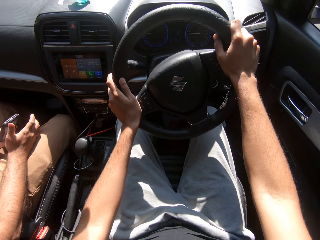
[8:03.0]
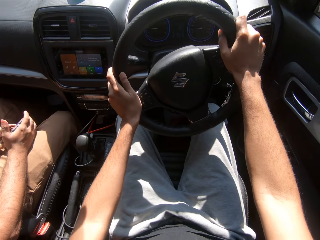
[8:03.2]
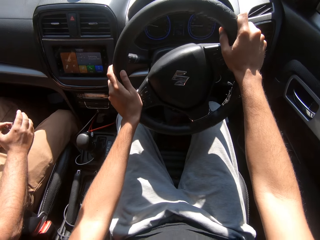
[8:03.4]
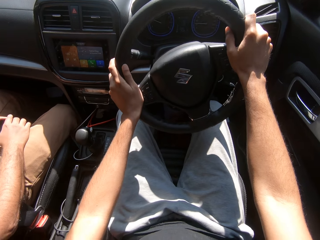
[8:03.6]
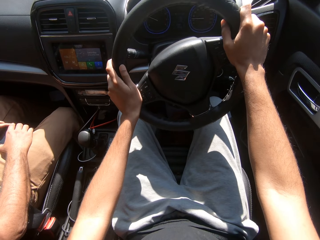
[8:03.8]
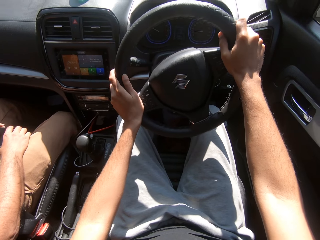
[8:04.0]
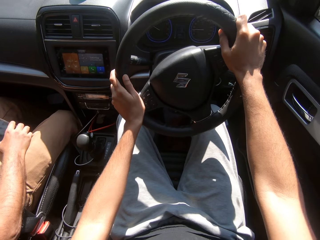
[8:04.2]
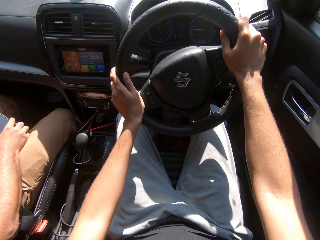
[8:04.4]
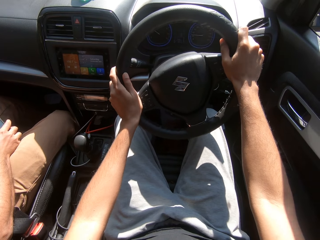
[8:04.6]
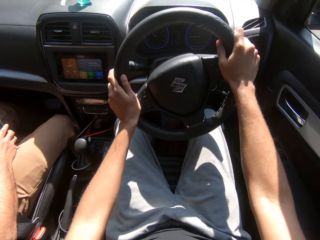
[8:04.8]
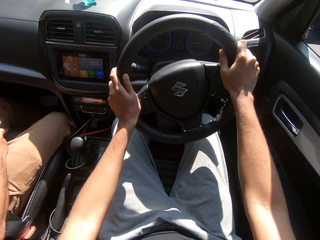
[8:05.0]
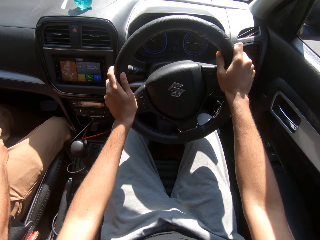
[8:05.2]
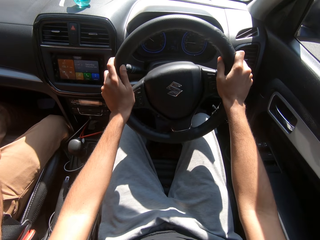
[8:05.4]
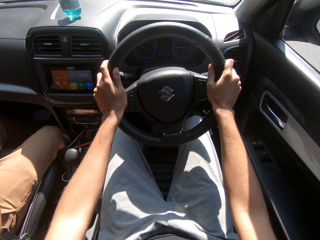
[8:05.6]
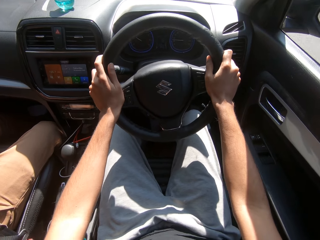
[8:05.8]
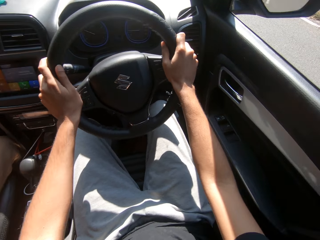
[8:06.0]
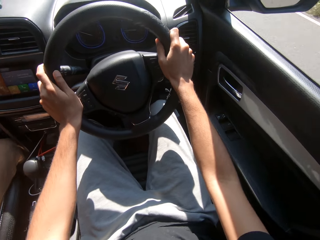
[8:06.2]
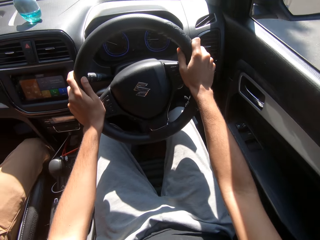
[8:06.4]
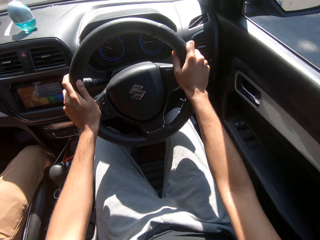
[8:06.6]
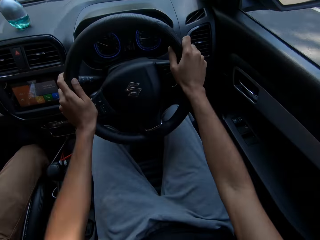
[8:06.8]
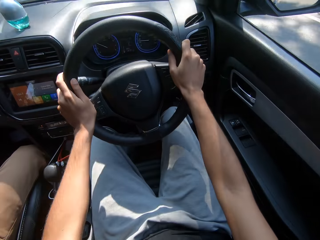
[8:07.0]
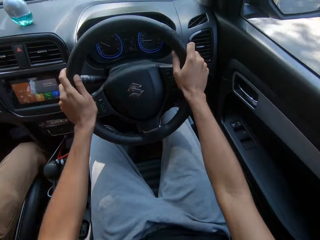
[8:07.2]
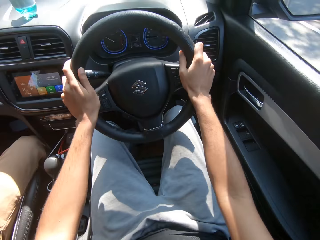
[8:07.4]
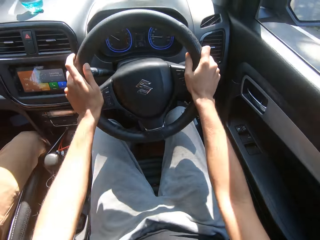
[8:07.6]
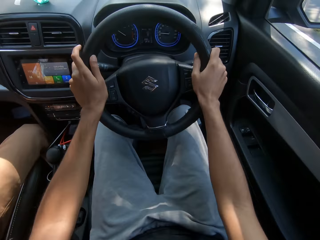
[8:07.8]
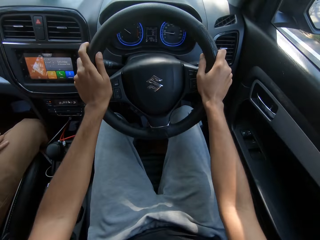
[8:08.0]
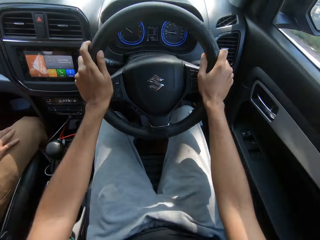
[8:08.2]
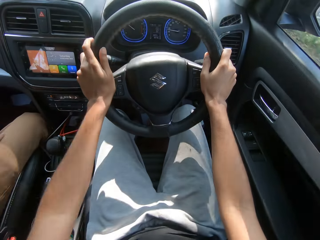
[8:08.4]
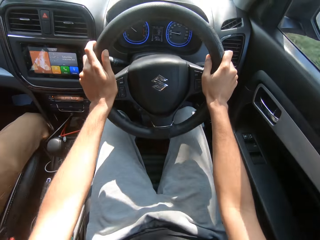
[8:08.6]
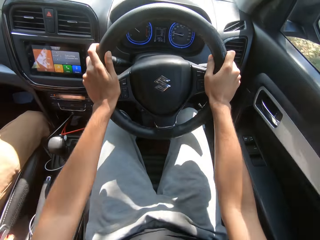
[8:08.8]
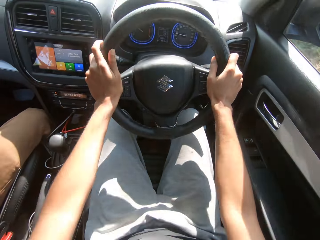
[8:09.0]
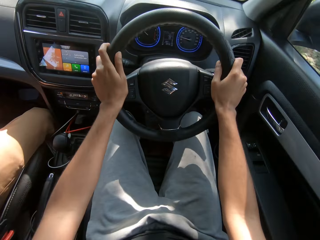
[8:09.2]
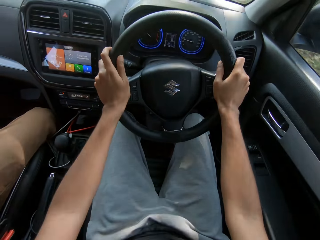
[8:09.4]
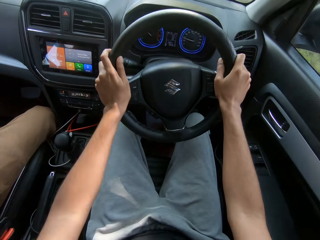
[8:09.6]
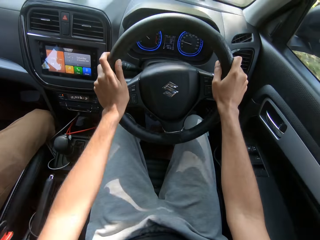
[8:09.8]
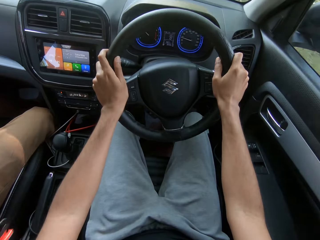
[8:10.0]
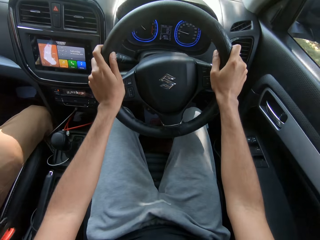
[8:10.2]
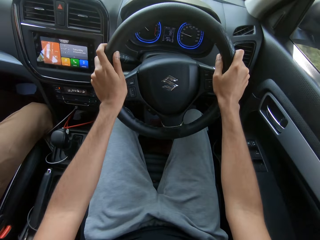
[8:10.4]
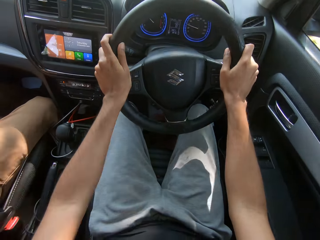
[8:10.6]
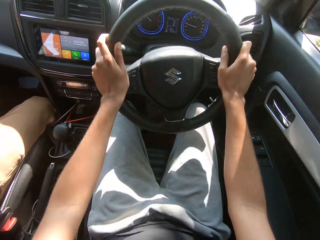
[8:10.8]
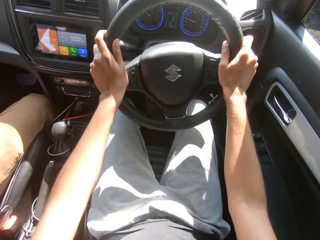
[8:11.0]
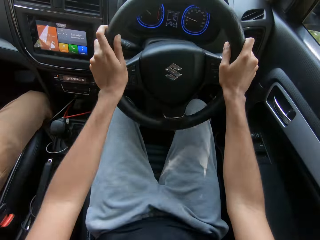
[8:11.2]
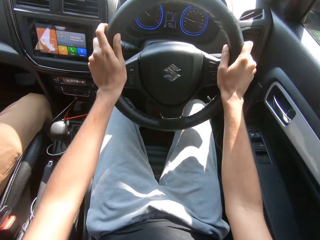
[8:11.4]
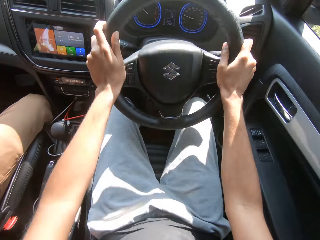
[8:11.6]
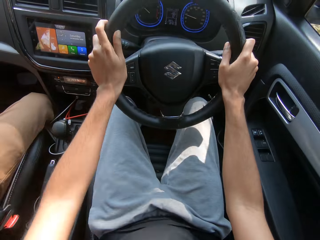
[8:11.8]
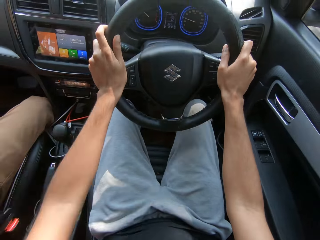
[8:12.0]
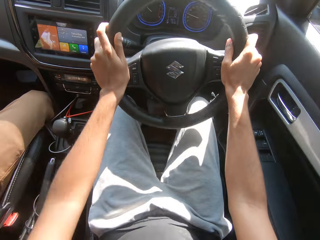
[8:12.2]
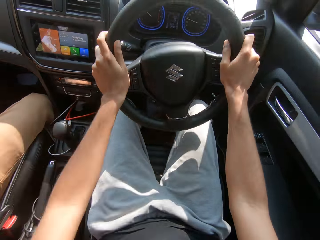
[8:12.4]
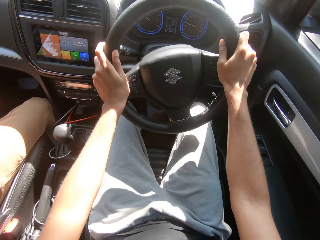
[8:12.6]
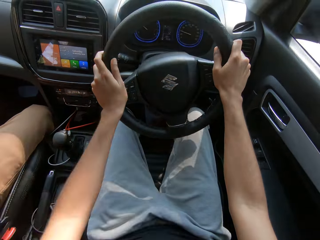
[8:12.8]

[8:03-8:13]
A man passes the phone in his left hand to his right hand. The man passes the phone in his right hand to his left hand. The man rubs his right leg with his right hand.

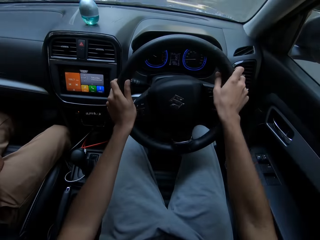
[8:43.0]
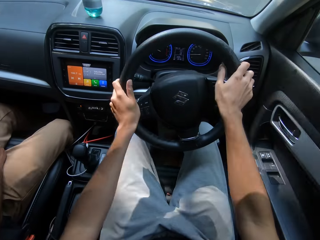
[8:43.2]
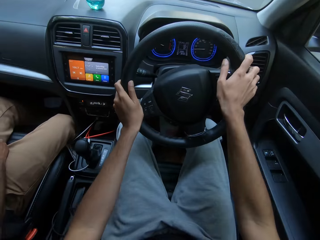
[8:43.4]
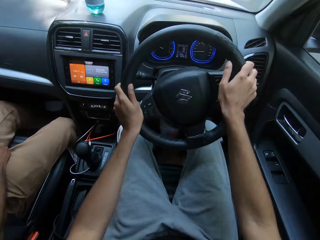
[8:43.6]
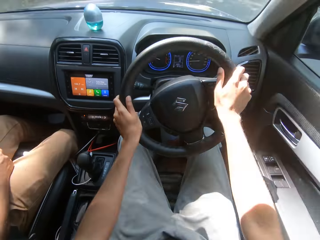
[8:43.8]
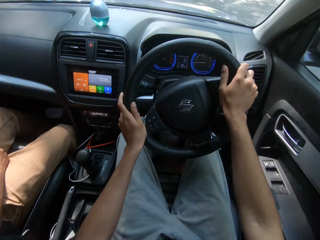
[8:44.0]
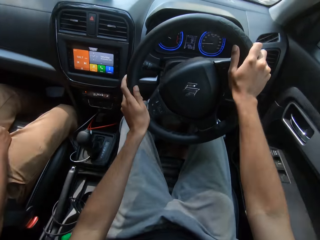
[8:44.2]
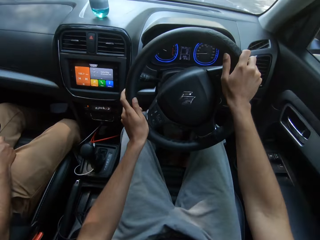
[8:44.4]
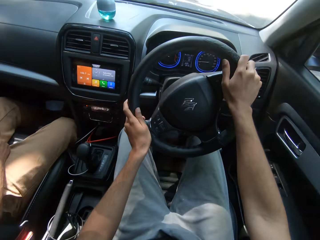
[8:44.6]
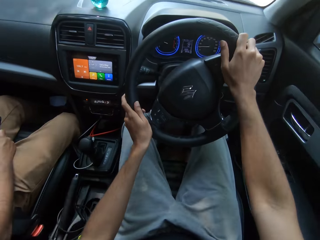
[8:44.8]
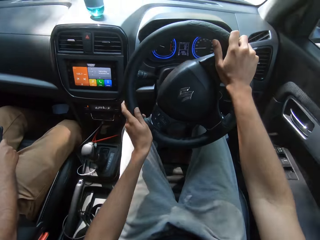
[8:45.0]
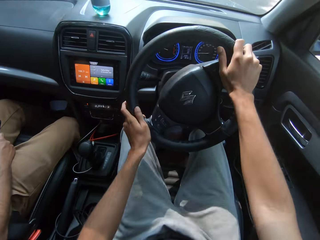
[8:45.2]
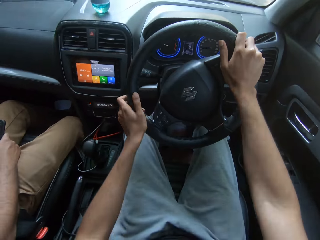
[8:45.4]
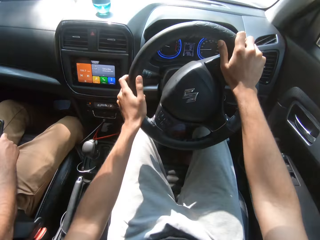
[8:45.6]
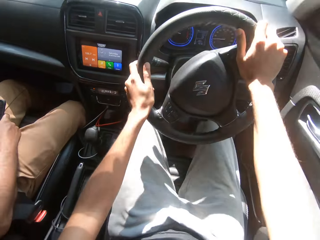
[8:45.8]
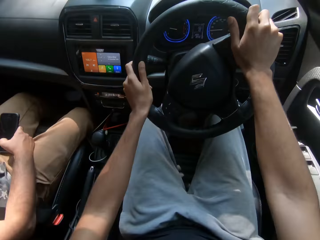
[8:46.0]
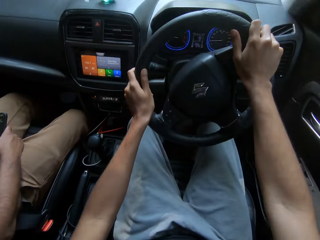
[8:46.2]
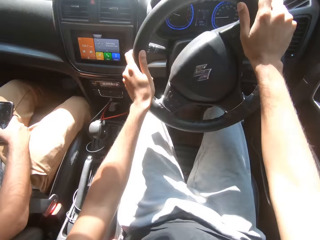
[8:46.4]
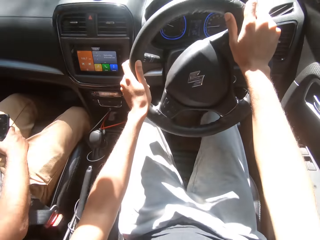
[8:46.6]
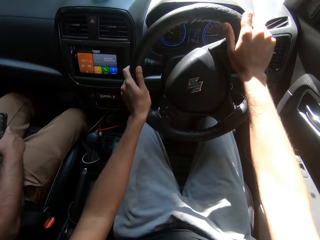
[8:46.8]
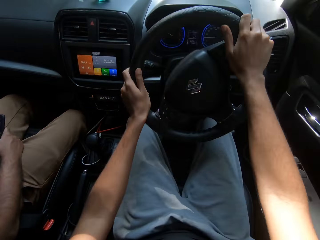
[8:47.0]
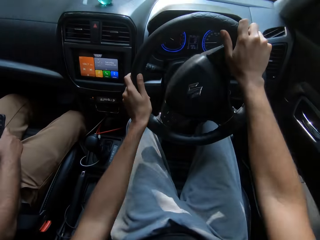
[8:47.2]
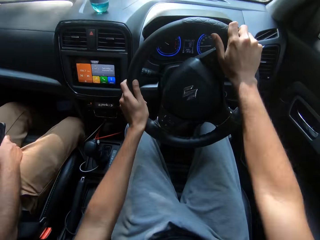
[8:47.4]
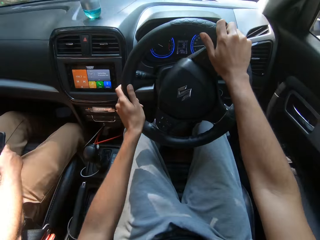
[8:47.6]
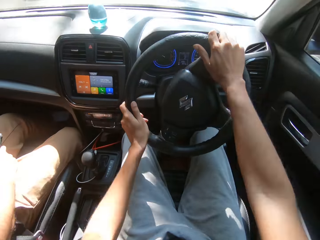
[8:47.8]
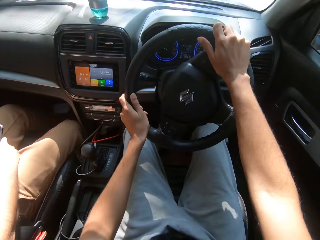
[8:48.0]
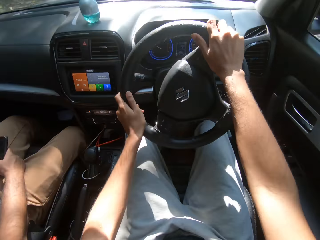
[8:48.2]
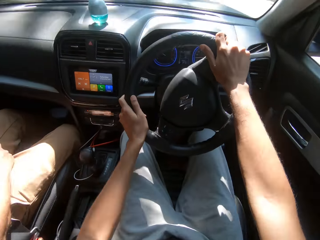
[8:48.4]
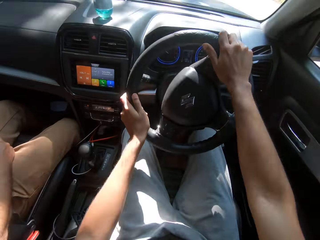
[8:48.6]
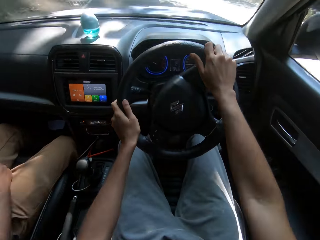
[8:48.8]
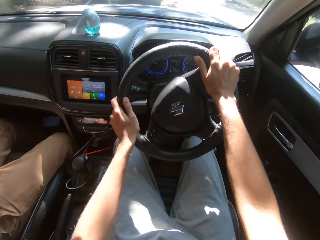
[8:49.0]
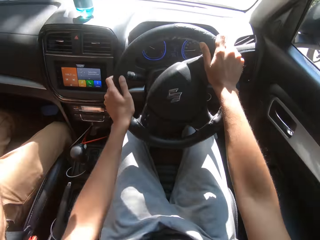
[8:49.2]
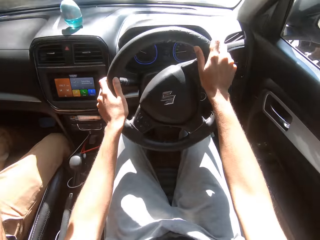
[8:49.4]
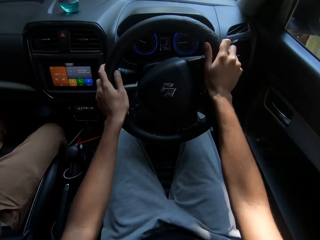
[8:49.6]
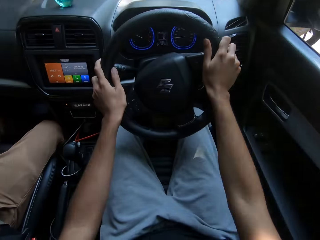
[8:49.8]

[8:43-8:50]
A man holds the phone in his right hand.

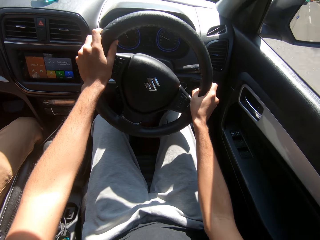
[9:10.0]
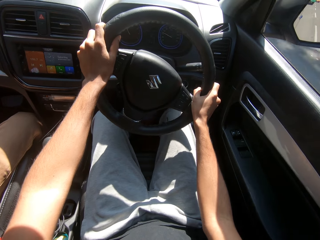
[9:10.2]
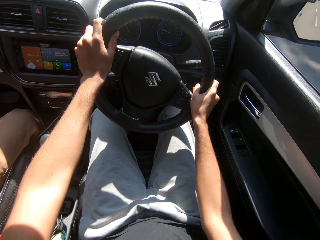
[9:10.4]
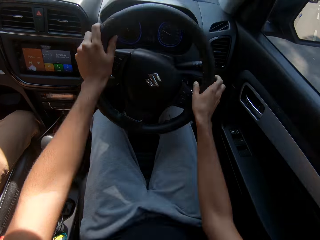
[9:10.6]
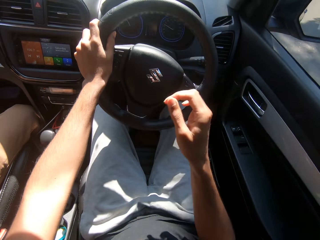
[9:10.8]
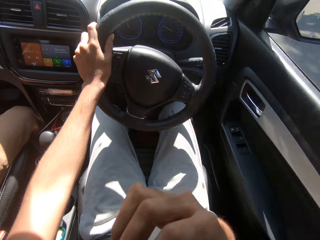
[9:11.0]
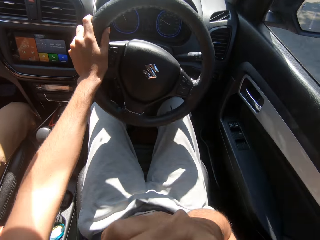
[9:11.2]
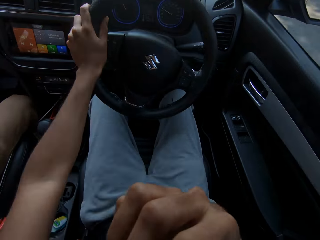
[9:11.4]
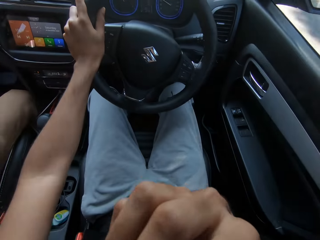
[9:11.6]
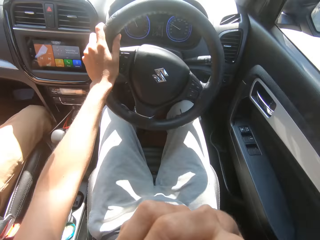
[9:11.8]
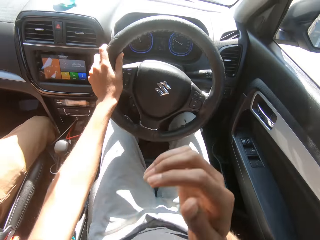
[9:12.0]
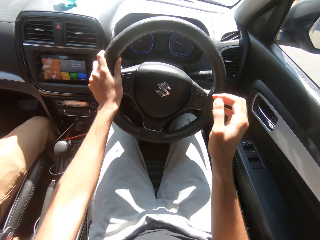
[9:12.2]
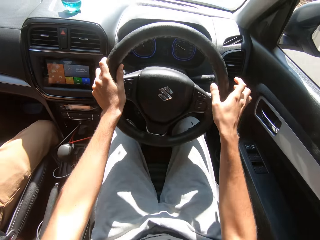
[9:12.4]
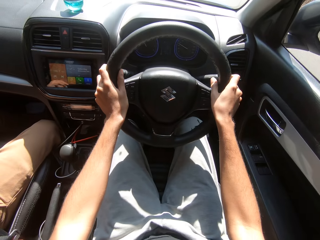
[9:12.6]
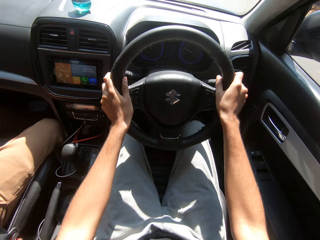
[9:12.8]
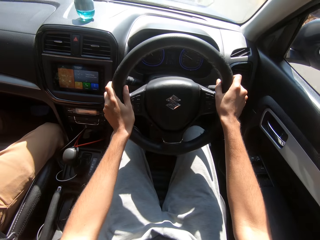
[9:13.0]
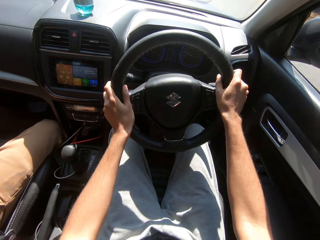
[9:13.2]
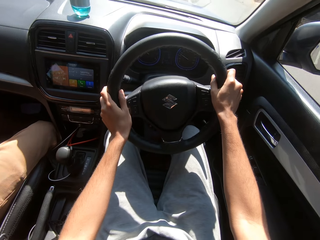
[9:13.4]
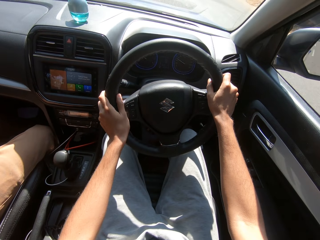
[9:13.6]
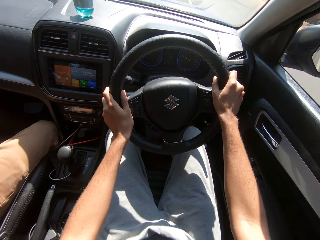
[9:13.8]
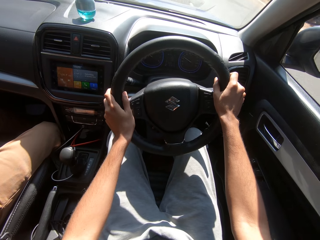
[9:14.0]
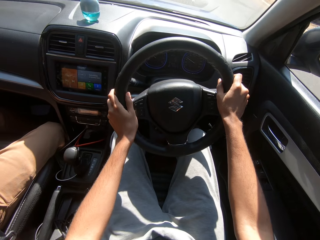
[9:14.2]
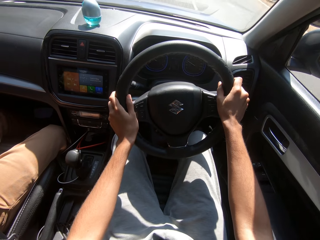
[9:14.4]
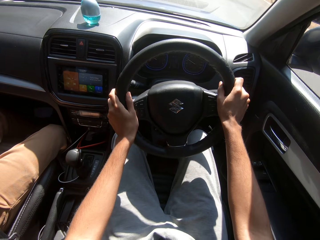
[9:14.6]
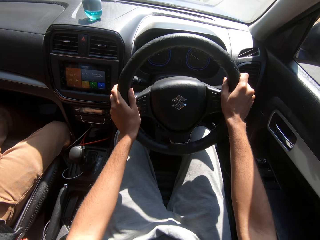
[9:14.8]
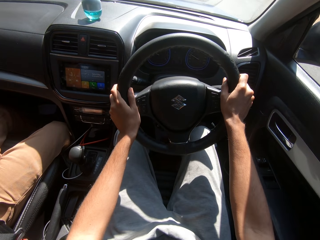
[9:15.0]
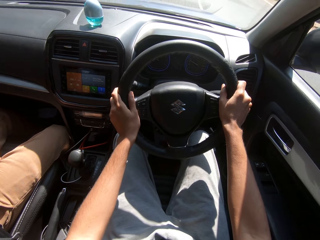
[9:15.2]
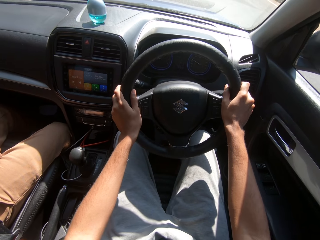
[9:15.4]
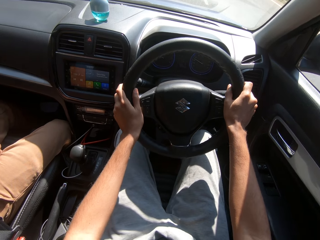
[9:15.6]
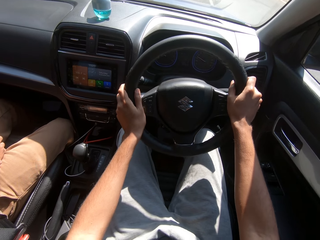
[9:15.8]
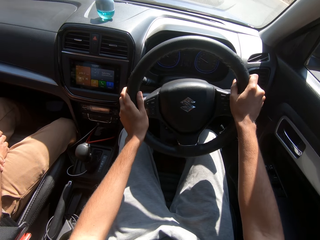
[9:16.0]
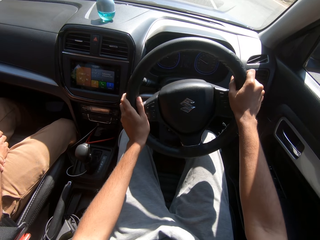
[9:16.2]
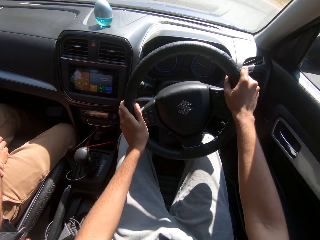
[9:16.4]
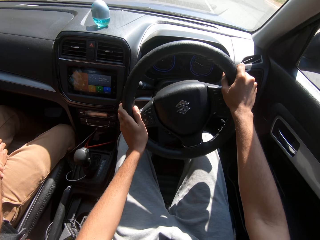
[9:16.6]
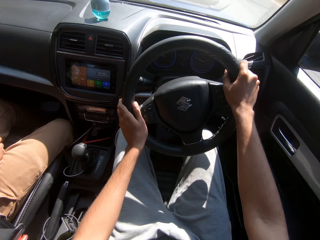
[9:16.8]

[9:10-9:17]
The camera wearer touches the face. He adjusts the facemask on his face with his right hand. He holds the steering of the car with both hands. He turns the steering of the car with his hands.
